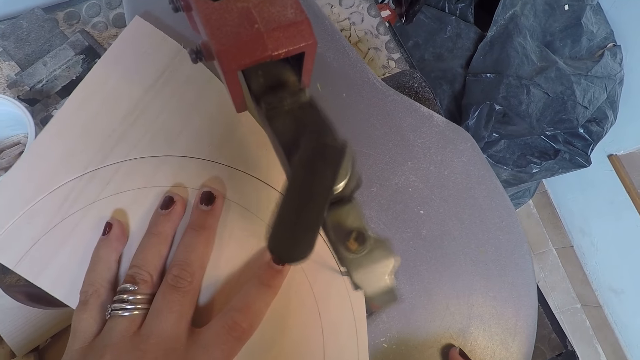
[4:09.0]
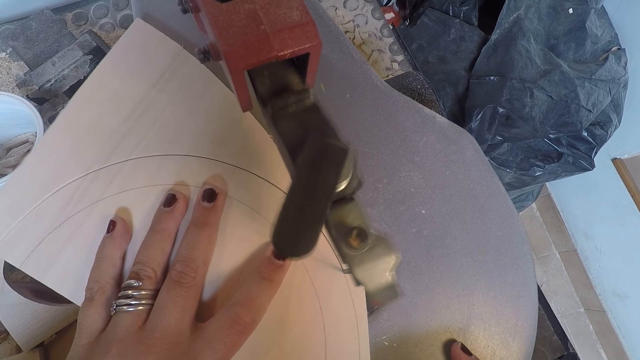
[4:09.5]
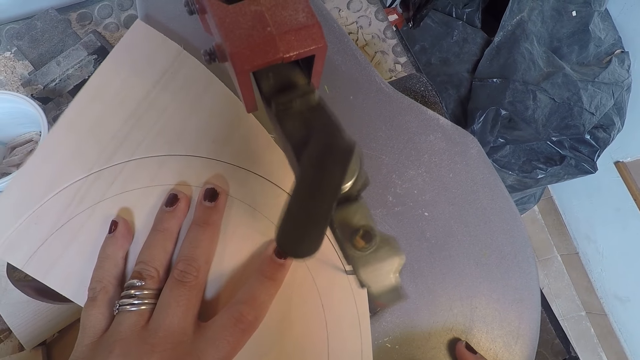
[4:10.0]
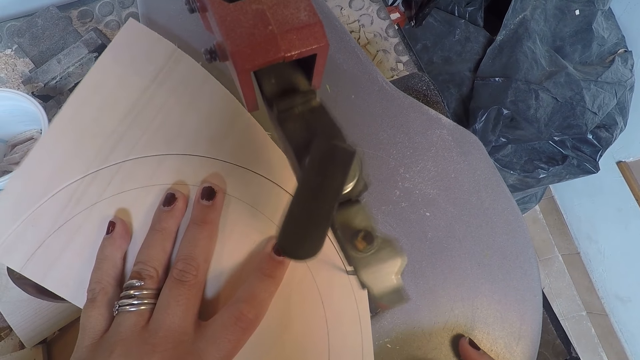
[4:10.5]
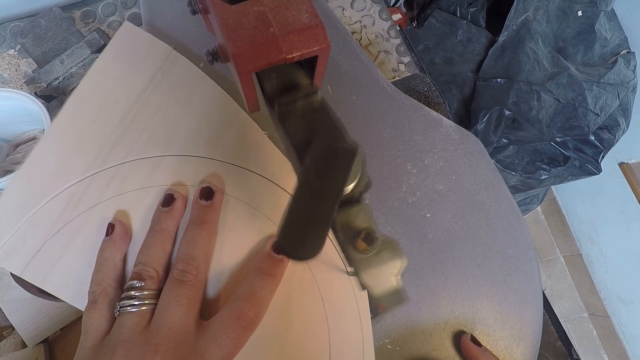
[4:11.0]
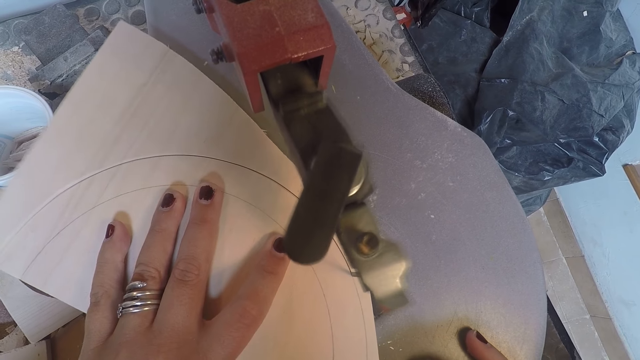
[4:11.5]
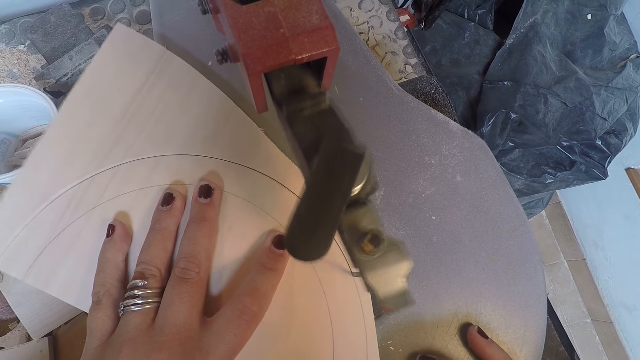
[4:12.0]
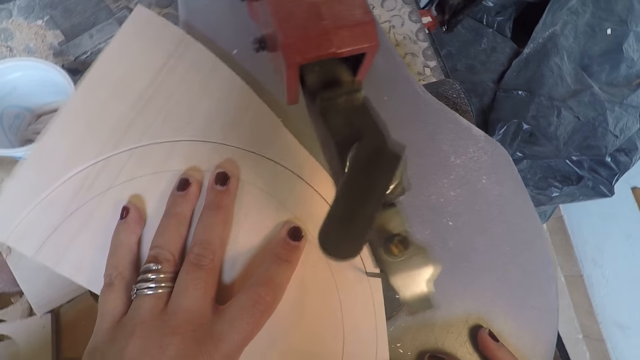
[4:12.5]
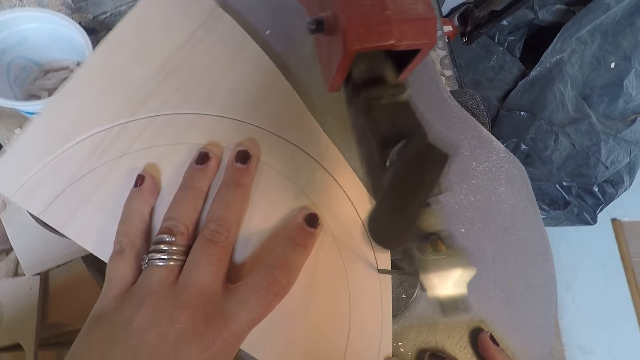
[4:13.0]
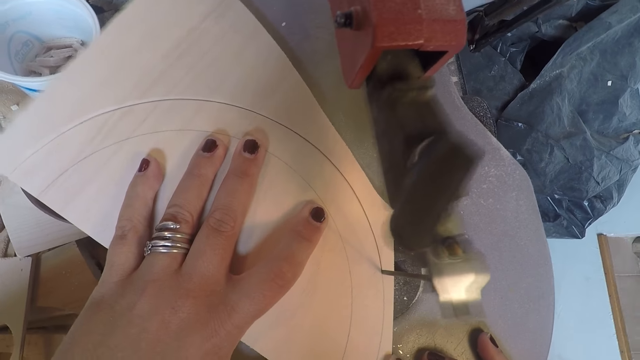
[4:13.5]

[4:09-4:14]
The camera wearer cuts the plywood in both hands with the saw machine.

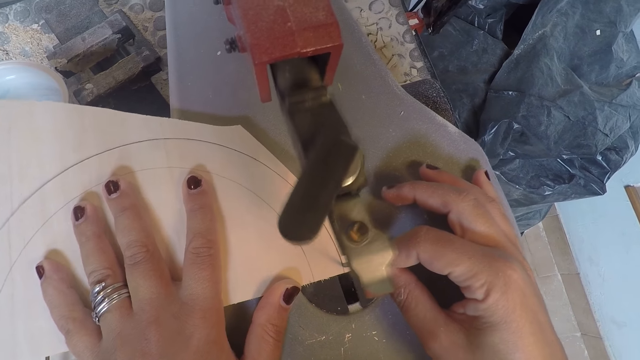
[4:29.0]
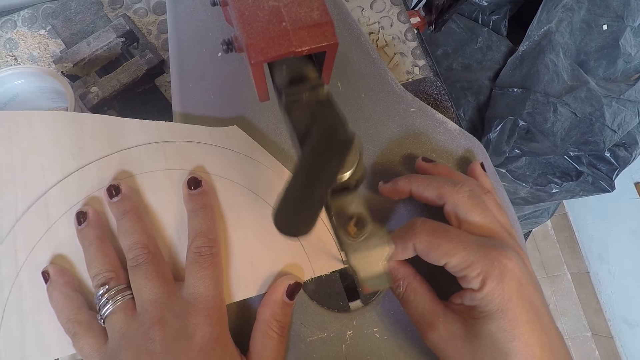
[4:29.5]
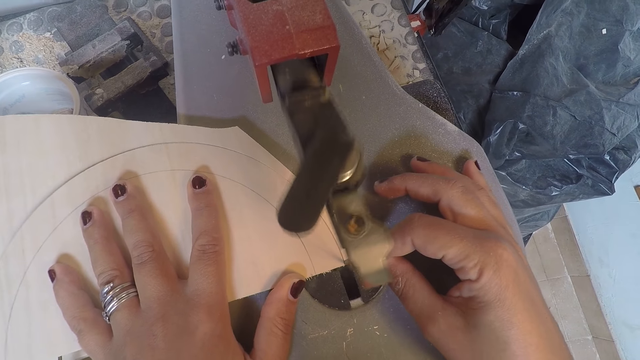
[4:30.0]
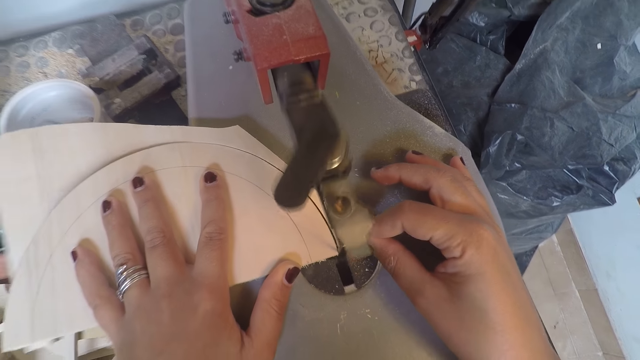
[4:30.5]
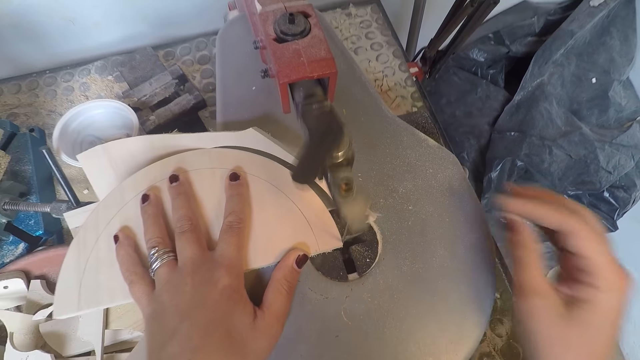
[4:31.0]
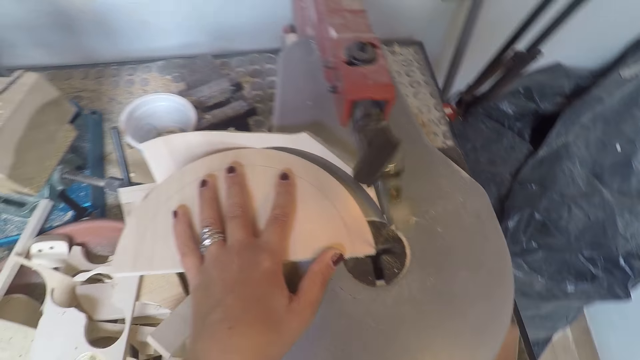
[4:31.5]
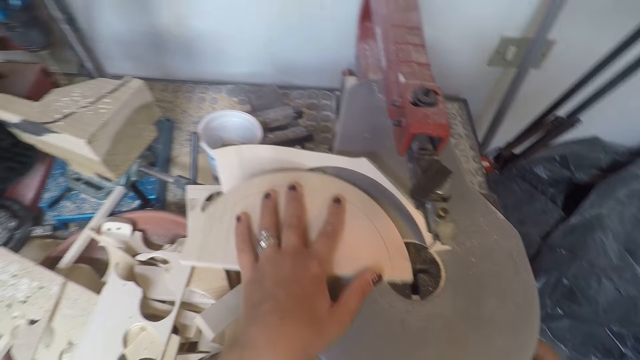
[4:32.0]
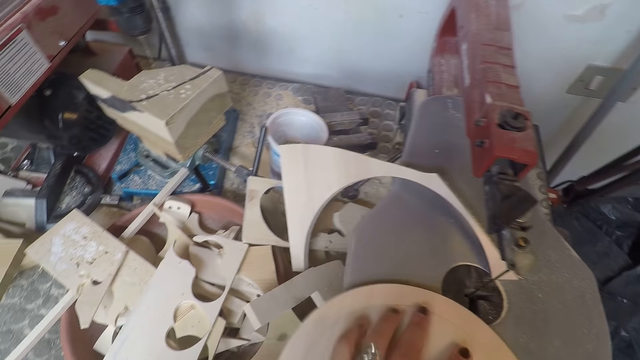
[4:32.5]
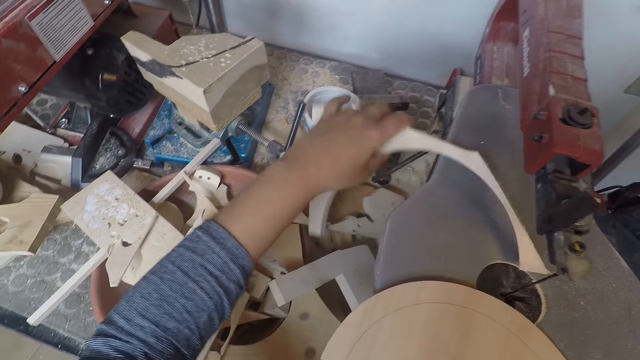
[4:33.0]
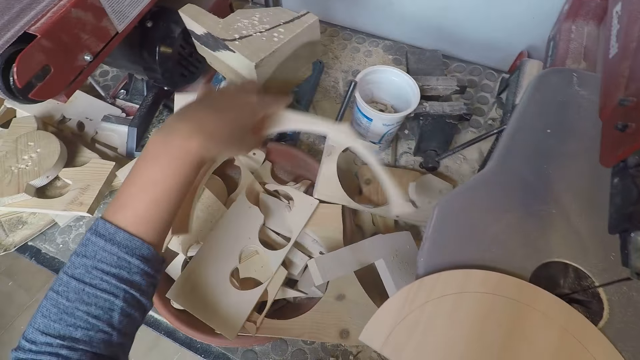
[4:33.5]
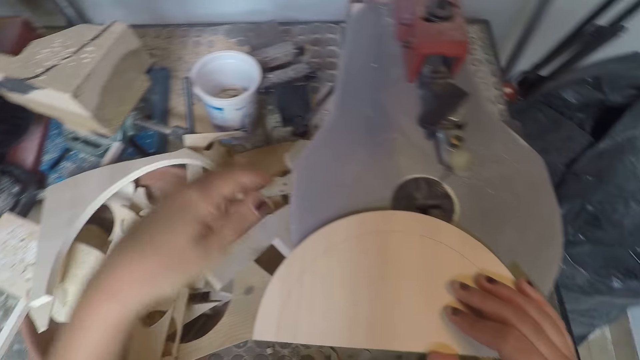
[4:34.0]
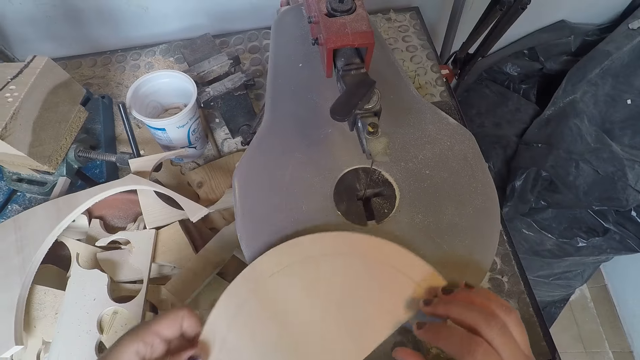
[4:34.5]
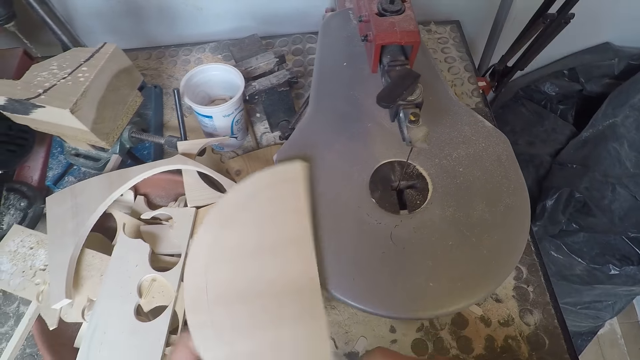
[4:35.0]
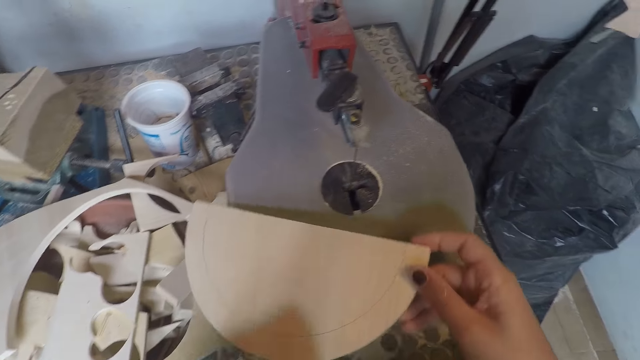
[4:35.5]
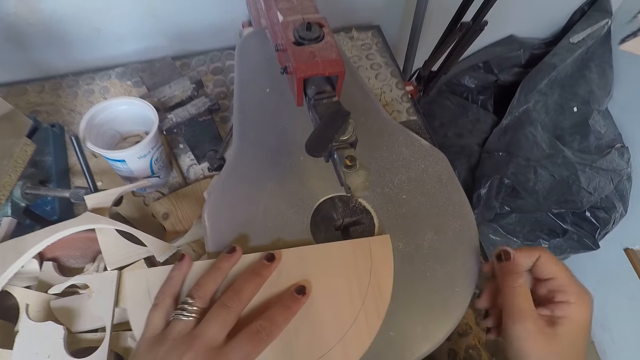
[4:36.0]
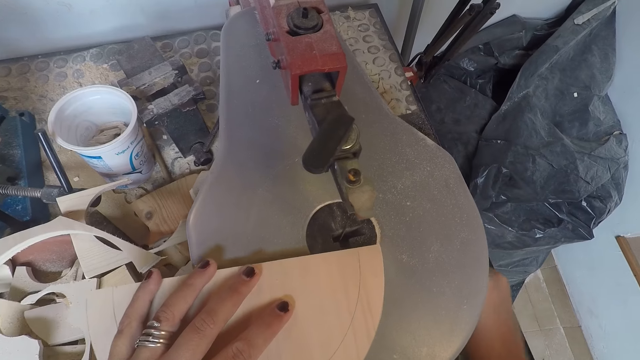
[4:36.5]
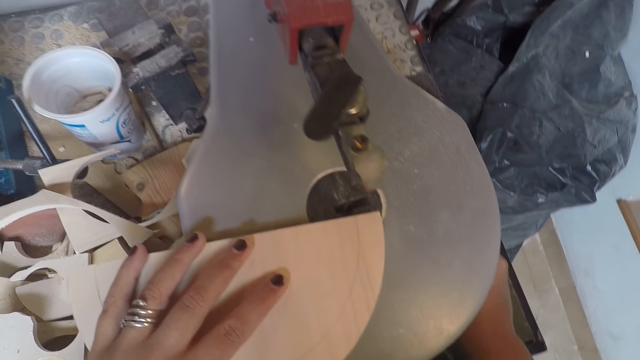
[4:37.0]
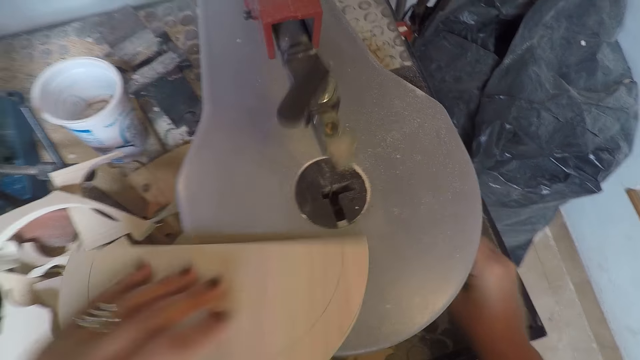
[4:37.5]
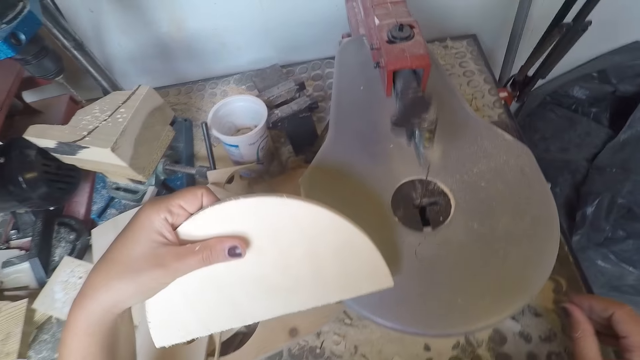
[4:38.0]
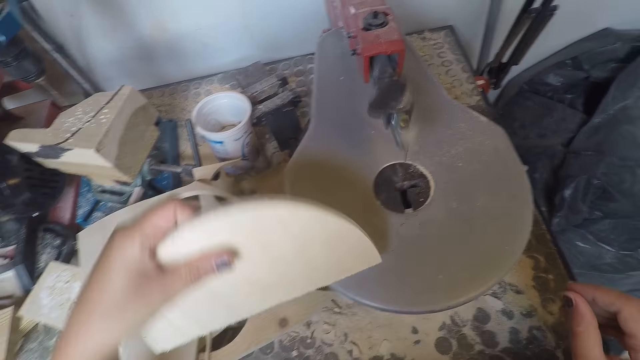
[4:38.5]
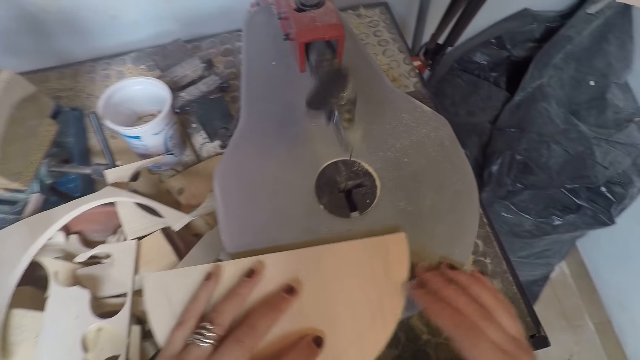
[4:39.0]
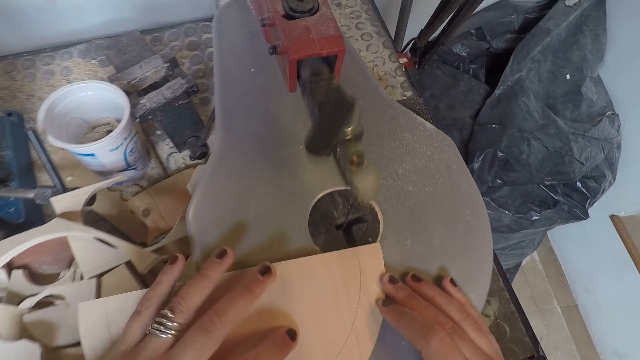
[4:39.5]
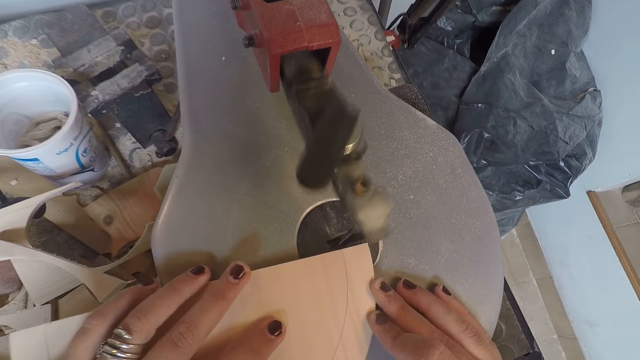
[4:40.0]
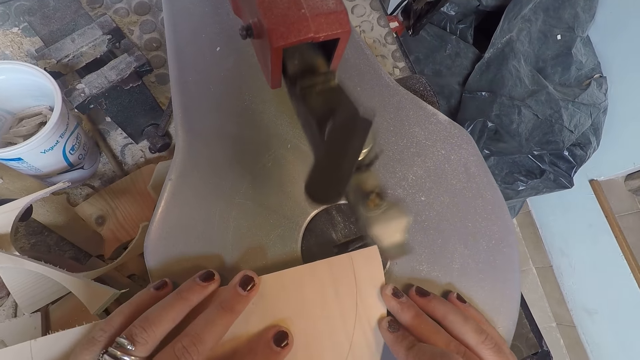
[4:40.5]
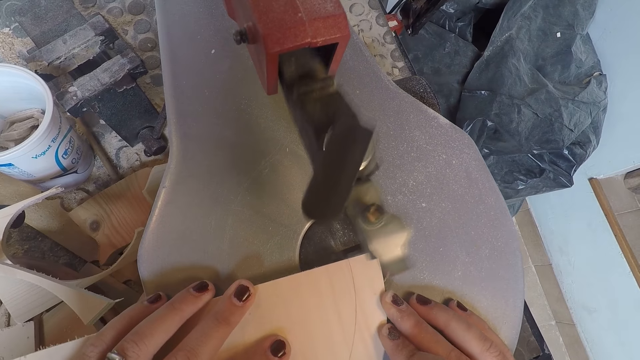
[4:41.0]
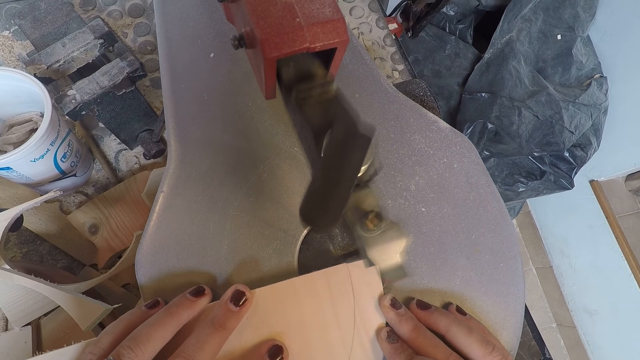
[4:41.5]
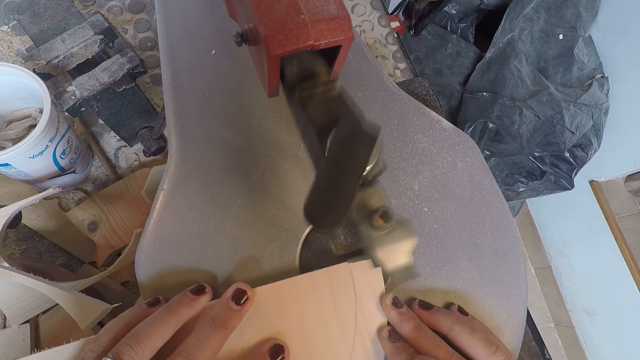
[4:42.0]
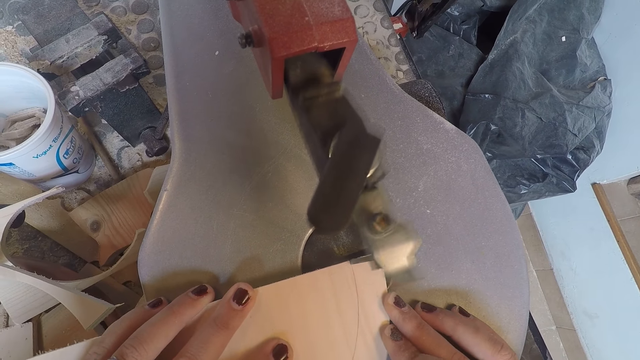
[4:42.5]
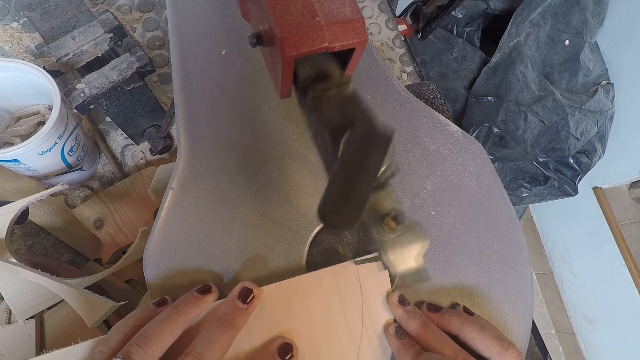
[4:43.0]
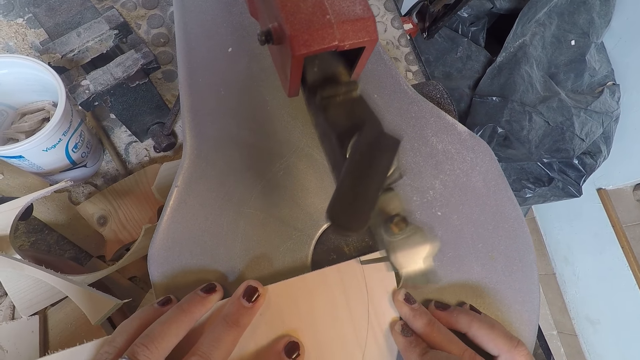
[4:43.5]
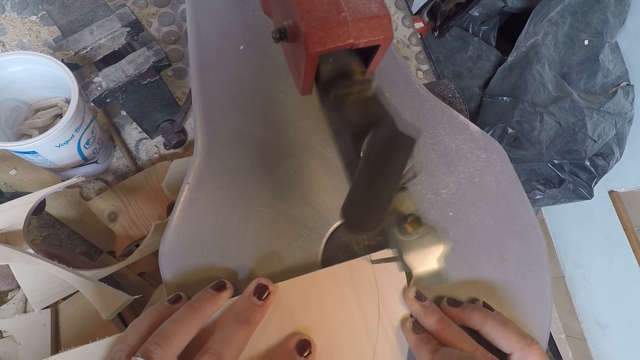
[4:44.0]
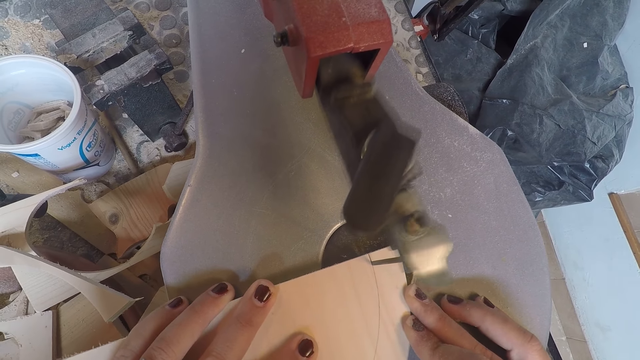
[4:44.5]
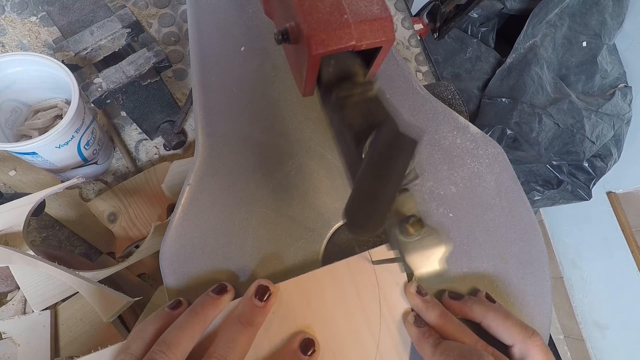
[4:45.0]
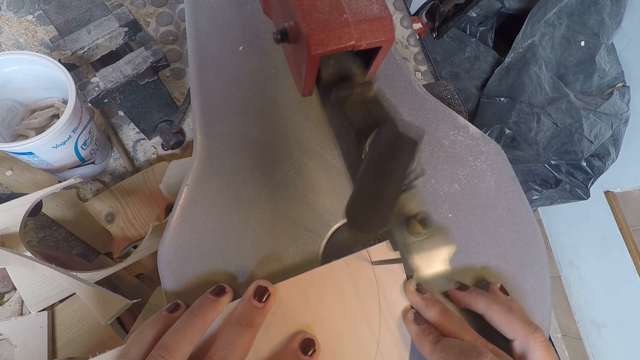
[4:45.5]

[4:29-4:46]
The camera wearer removes her right hand from the plywood. She switches off the saw machine with her right hand. She removes the plywood from the saw machine with her left hand. She moves the plywood from the saw machine with her left hand. She puts a piece of wood aside. She rotates the plywood with both hands. She turns on the saw machine with her right hand. She cuts the plywood in her left hand with the saw machine. She examines the plywood in her left hand. She sets the plywood on the saw machine with both hands. She cuts the plywood in both hands with the saw machine.
